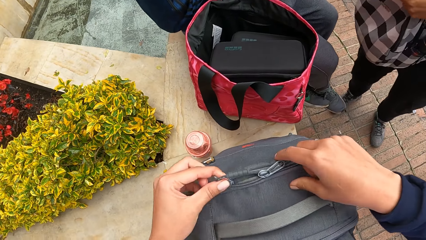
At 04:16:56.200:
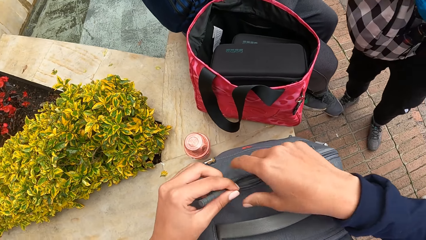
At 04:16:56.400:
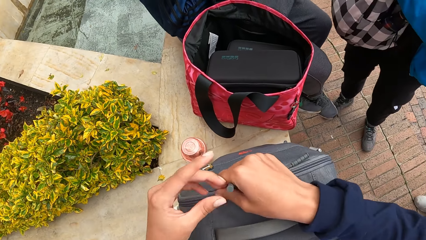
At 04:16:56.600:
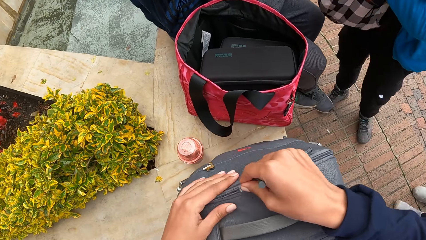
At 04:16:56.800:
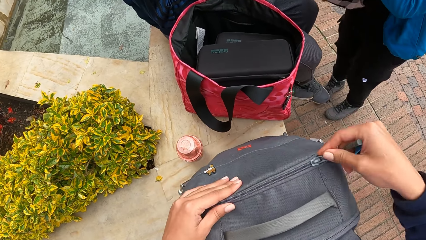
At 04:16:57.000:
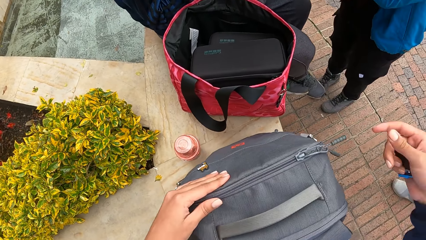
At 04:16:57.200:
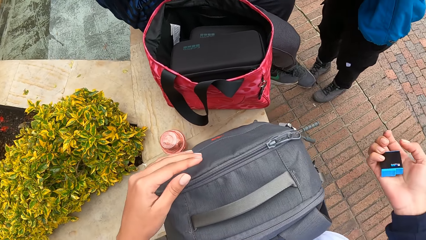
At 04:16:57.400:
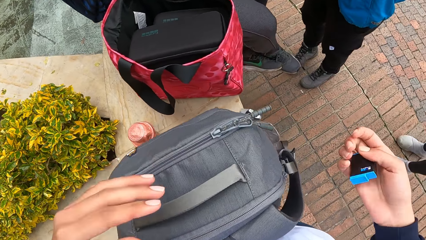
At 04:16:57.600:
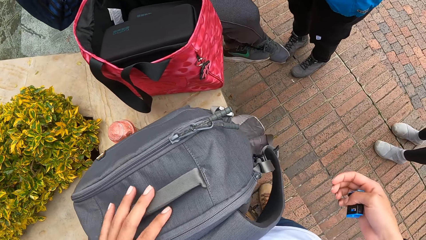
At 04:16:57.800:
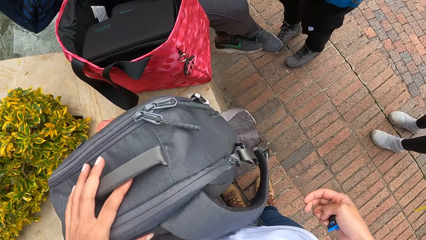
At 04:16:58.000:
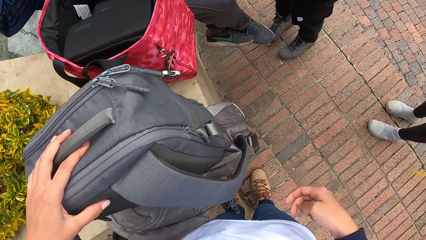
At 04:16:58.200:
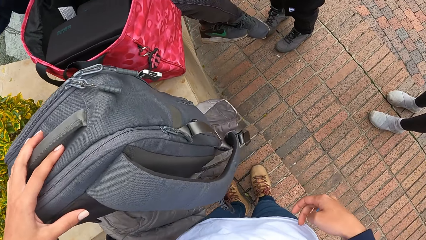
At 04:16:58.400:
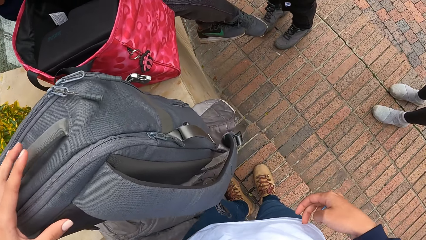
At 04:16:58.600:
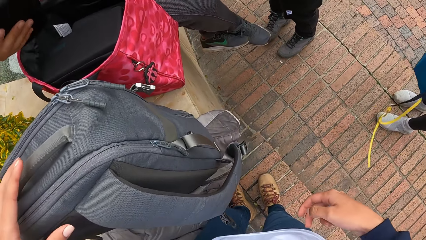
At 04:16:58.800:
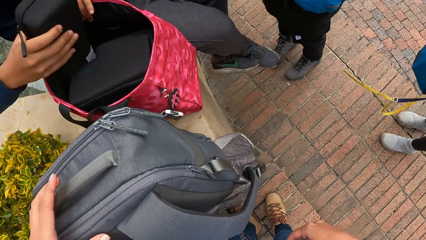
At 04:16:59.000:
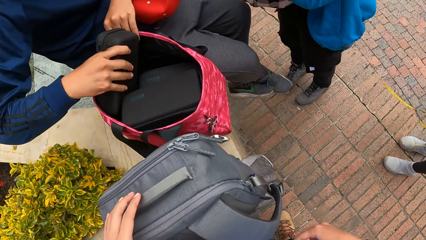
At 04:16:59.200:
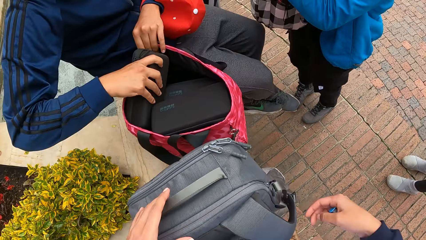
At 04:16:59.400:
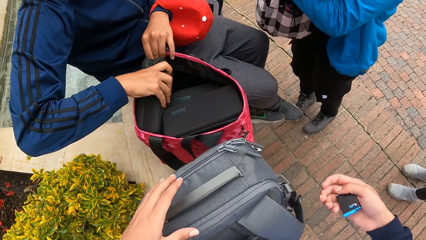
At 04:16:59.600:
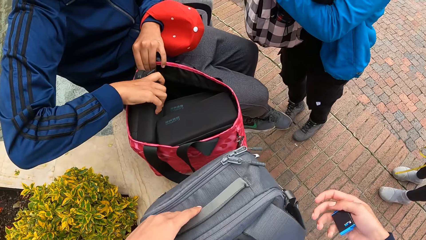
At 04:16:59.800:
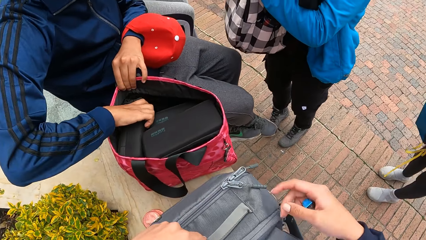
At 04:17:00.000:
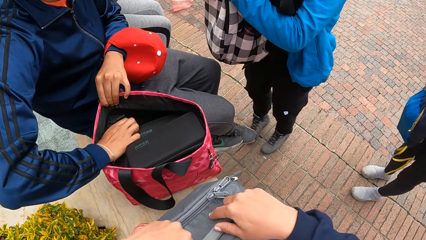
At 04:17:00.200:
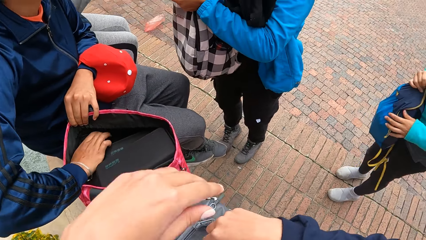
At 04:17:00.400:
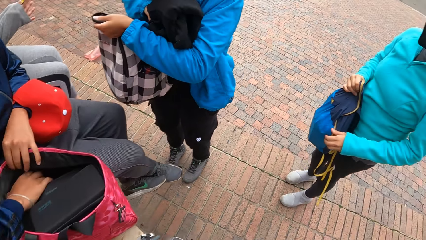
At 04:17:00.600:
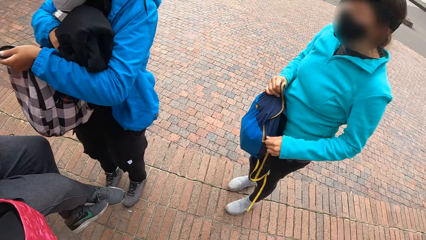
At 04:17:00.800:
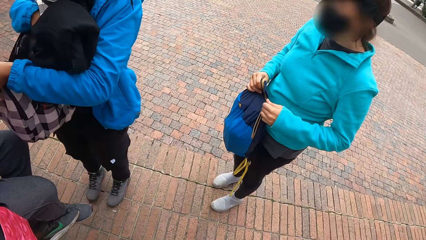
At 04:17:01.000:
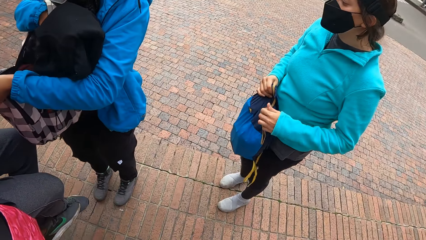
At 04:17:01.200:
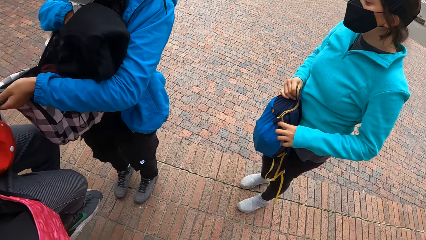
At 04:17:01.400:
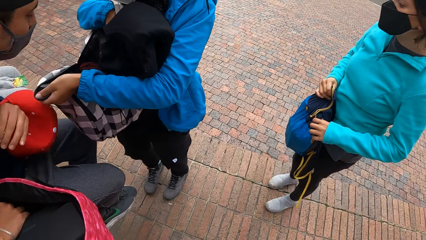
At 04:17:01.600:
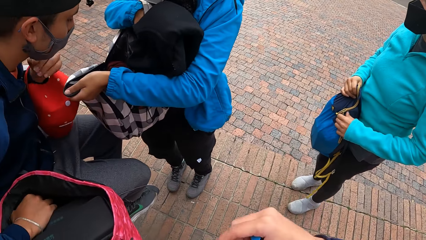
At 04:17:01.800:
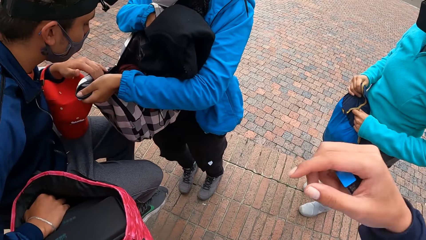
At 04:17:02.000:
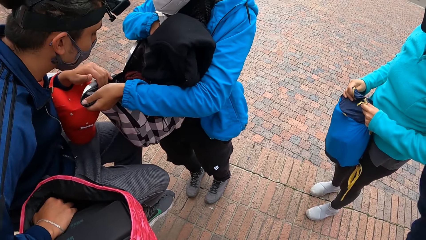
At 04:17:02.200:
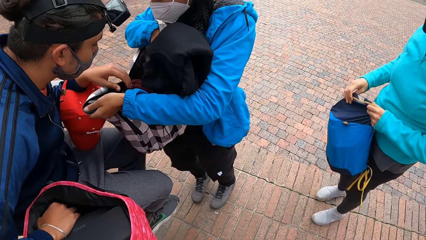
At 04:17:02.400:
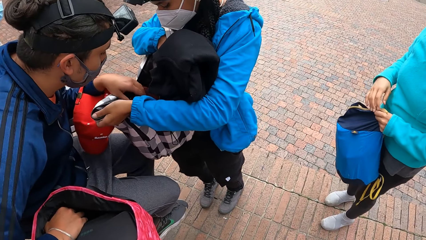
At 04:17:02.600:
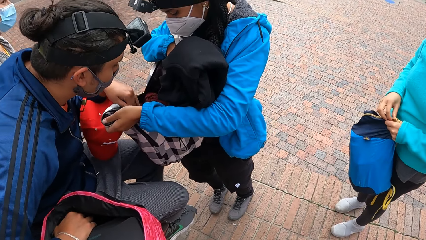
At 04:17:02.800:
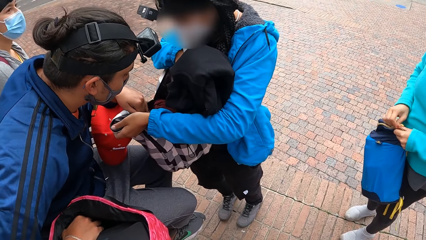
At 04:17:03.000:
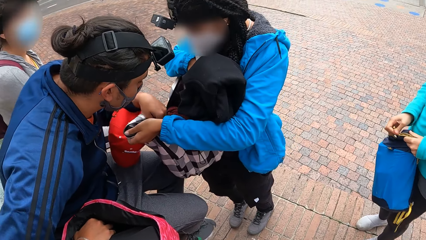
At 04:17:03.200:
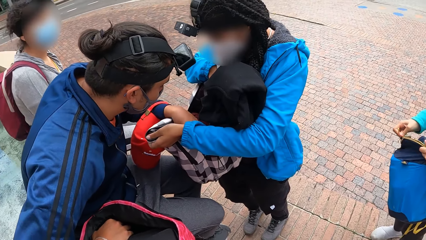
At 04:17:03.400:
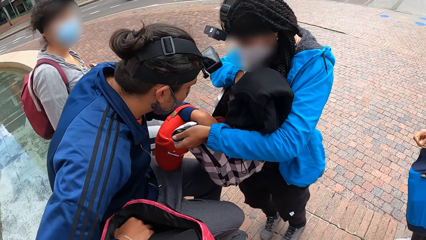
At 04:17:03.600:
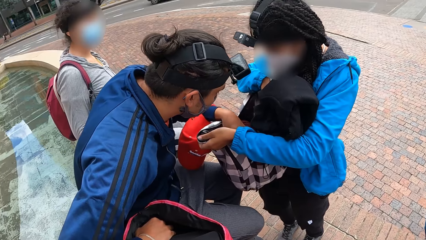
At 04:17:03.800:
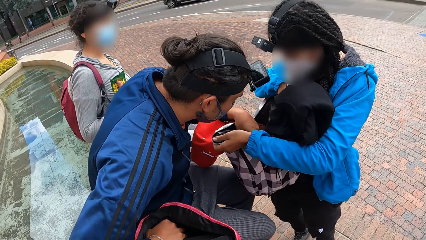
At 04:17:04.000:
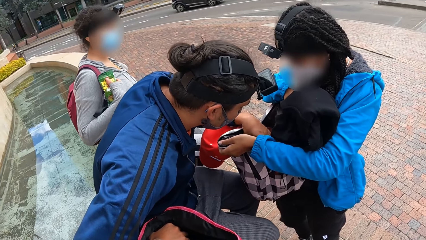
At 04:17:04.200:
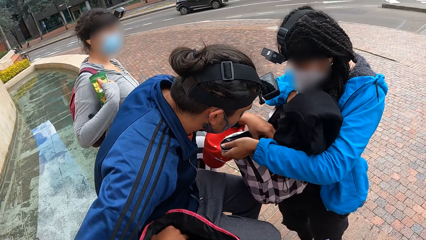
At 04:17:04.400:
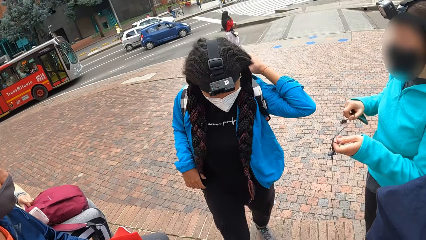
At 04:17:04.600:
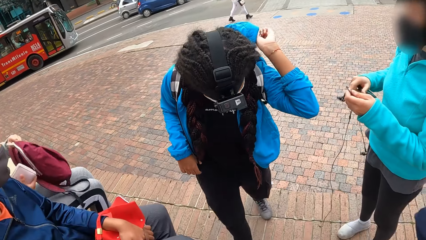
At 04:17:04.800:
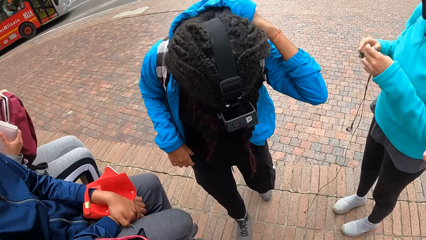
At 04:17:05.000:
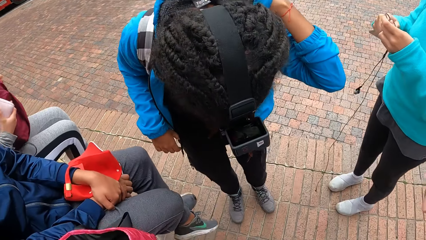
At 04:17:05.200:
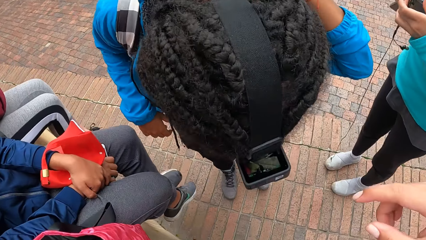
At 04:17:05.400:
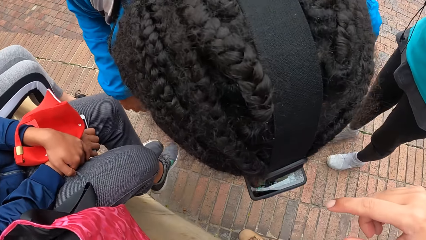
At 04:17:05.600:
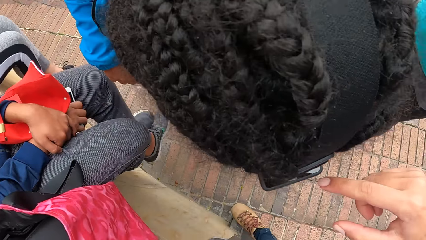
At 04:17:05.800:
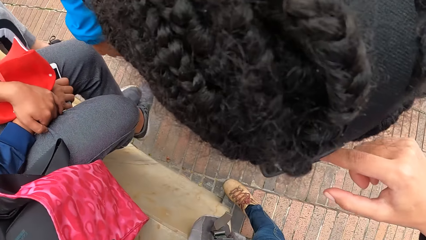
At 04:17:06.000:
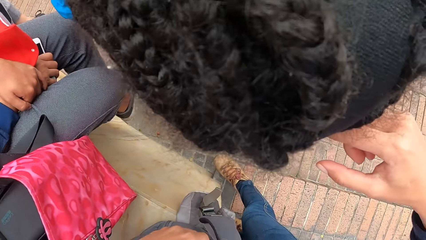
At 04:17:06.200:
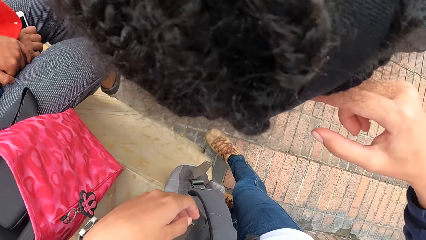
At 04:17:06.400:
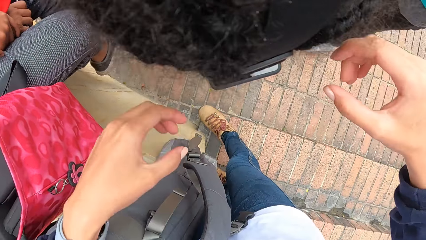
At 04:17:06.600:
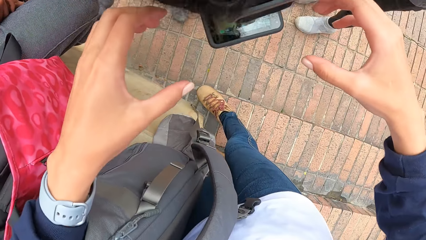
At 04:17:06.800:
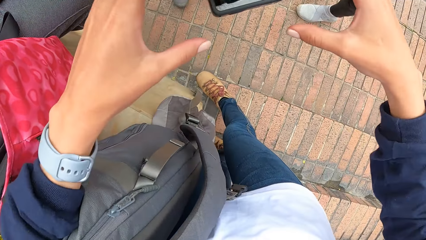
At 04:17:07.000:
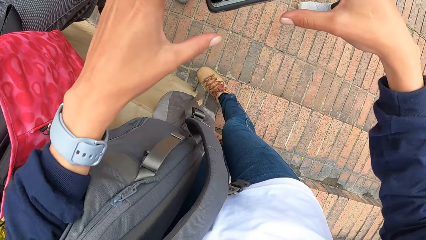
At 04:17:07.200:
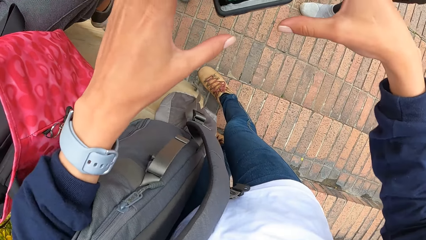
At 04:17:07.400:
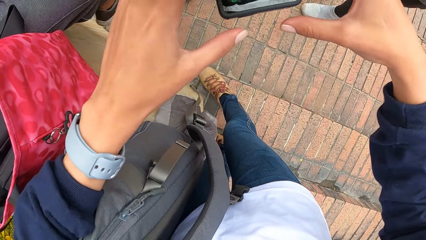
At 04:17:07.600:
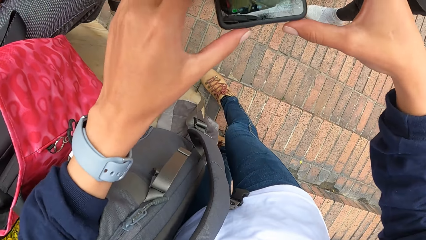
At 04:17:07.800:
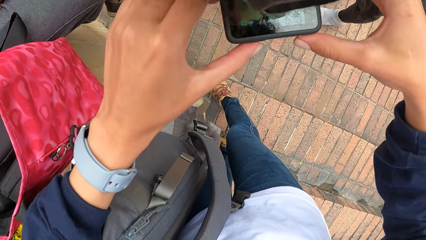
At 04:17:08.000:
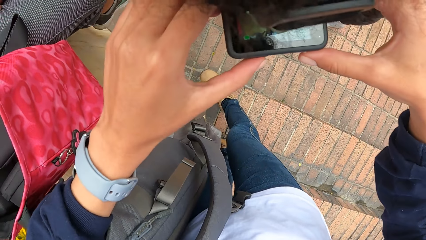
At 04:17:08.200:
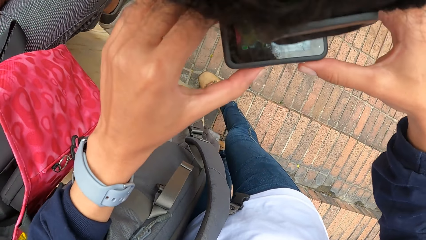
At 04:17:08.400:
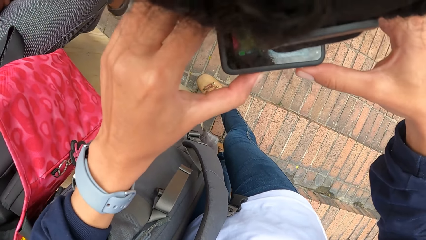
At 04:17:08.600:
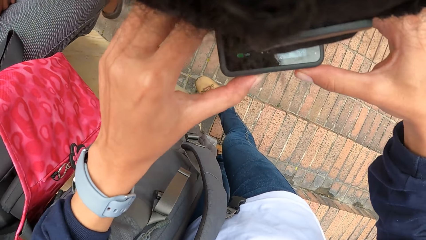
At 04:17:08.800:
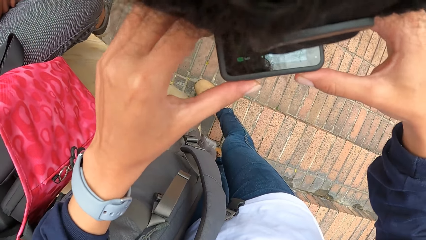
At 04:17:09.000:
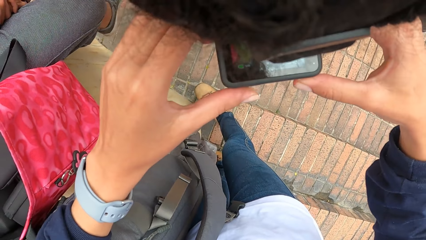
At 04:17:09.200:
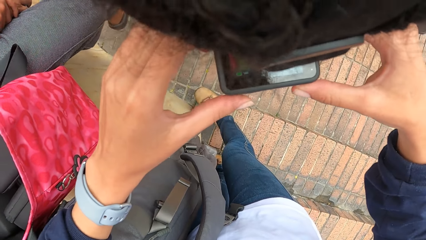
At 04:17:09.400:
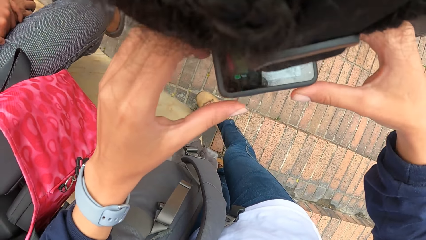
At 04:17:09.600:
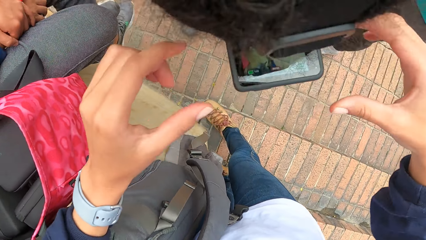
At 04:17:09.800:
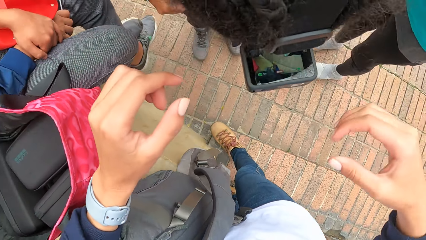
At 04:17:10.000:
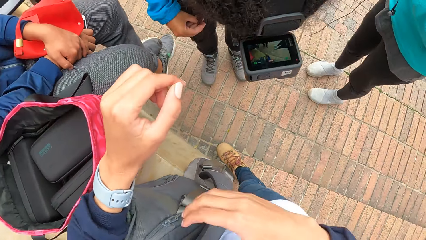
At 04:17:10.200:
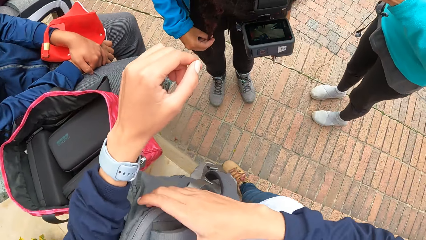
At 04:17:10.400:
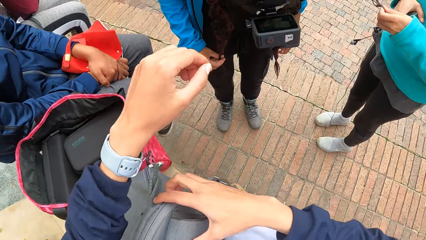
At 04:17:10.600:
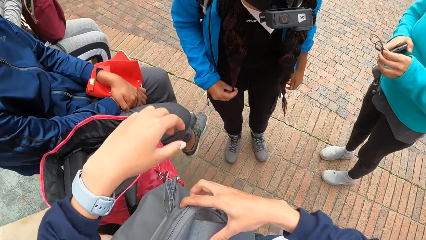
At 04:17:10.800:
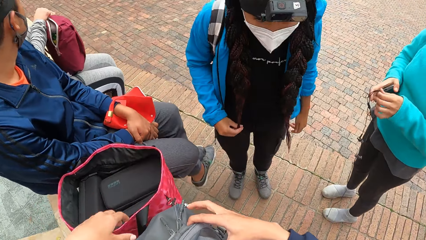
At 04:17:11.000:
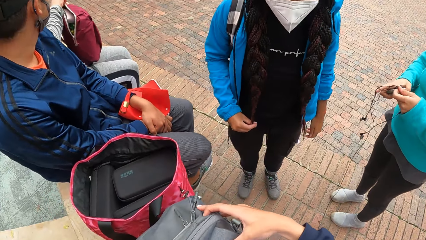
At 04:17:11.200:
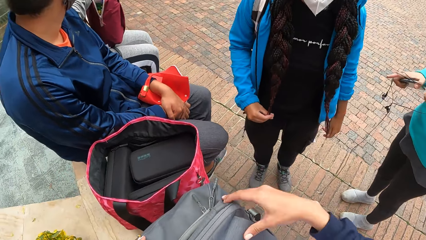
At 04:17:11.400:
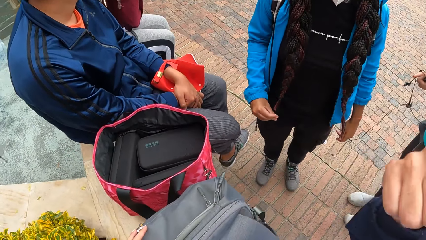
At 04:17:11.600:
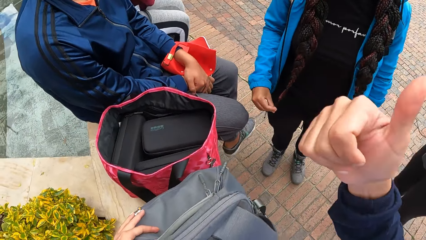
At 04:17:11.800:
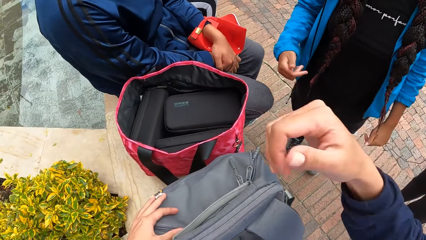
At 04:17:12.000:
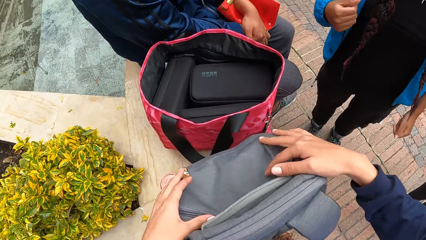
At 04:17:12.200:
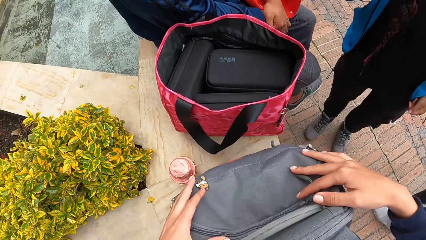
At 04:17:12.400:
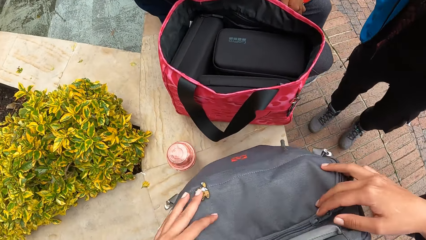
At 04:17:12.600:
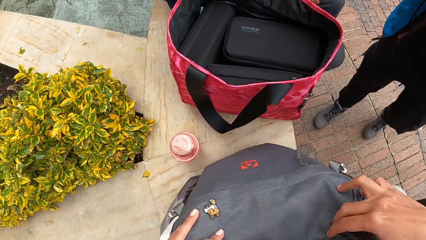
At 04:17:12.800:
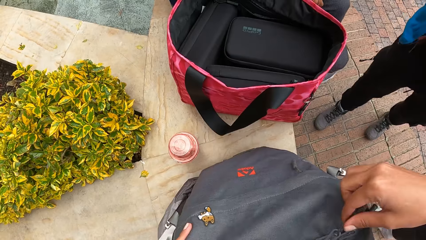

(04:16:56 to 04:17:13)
The camera wearer zips the grey bag on the concrete with both hands. She adjusts the grey bag on the concrete with her left hand. A man holds the pink bag on the concrete with his left hand and puts the camera bag in his right hand in the pink bag on the concrete. A woman opens the bag on her shoulder with both hands. Another woman draws the sling of a bag in her right hand with her left hand. The man holds the bag with his left hand and searches the bag with his left hand. The other woman knots the sling of the bag with both hands. The first woman bends her head towards the camera wearer. The camera wearer presses a camera on the head of the first woman. She adjusts the camera on the head of the first woman. She clicks the camera on the head of the first woman with both hands. The other woman inserts an earpiece in her left hand in a phone in her right hand. The camera wearer interacts with the first woman.
